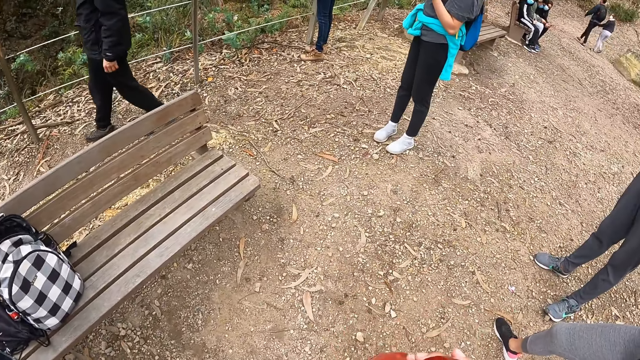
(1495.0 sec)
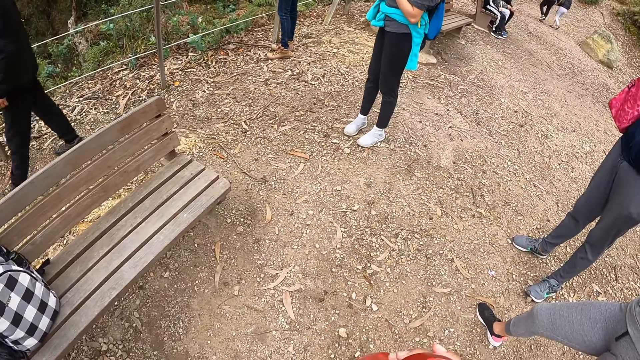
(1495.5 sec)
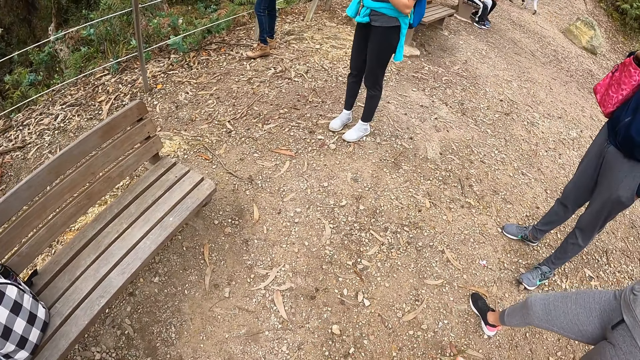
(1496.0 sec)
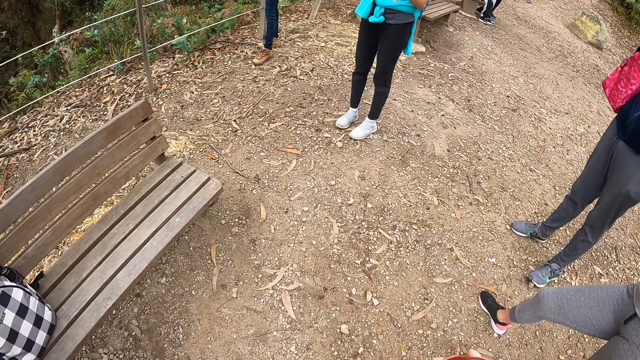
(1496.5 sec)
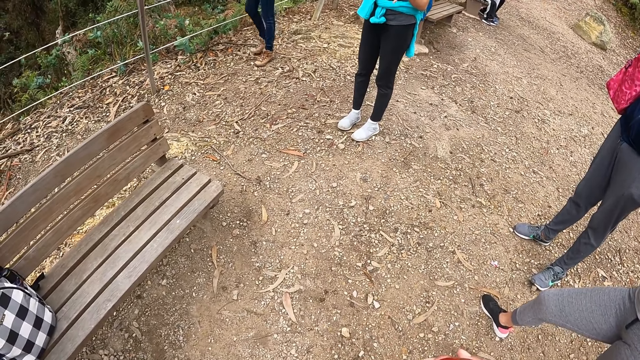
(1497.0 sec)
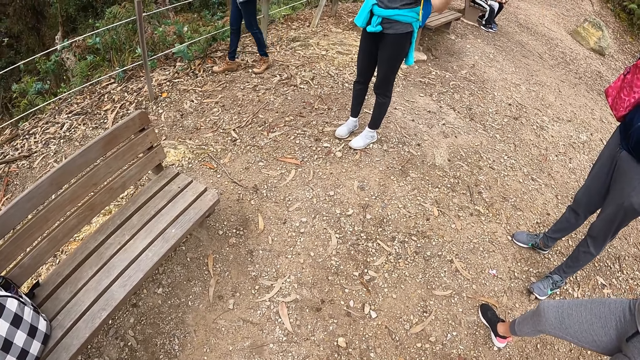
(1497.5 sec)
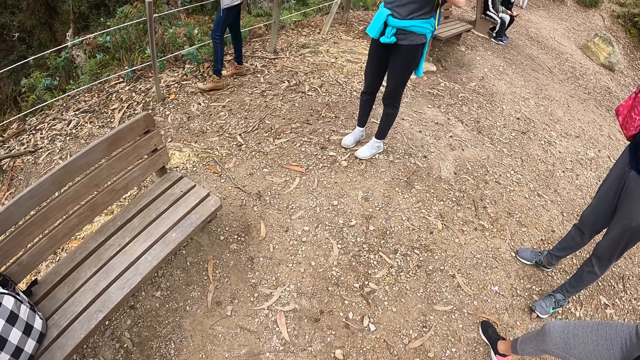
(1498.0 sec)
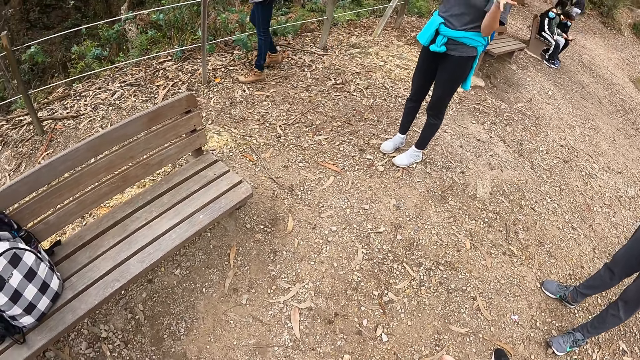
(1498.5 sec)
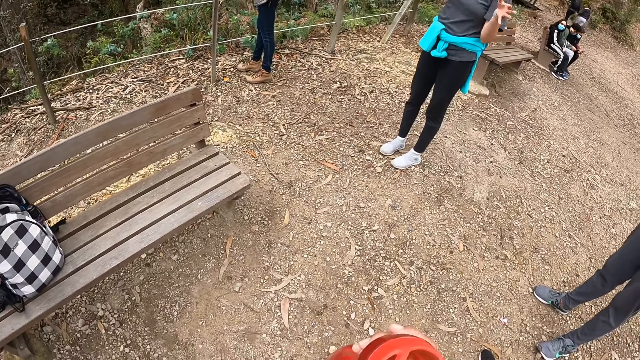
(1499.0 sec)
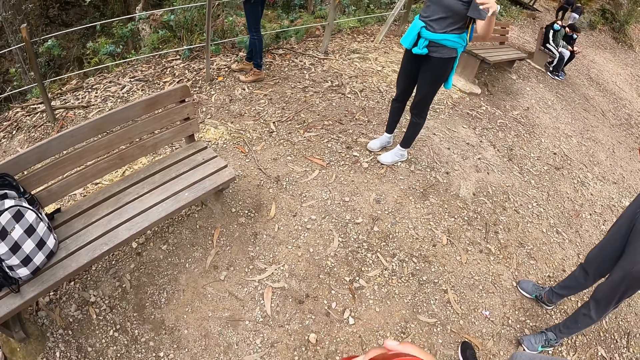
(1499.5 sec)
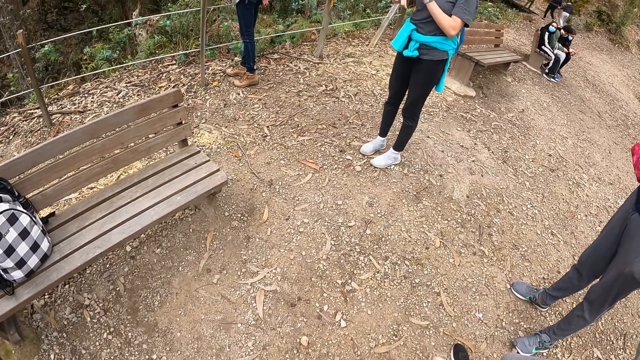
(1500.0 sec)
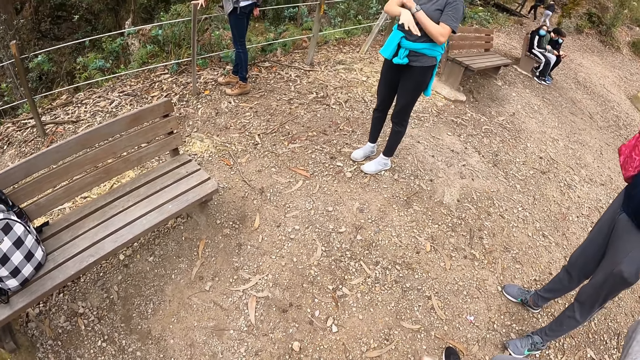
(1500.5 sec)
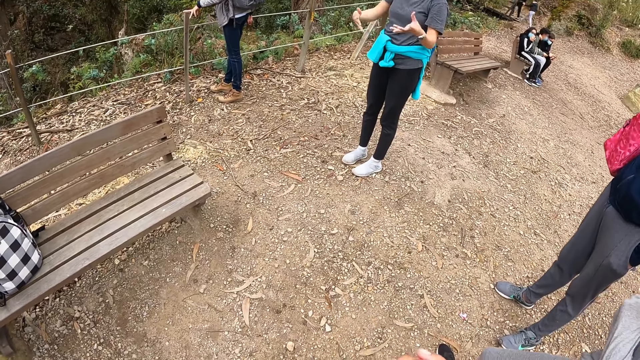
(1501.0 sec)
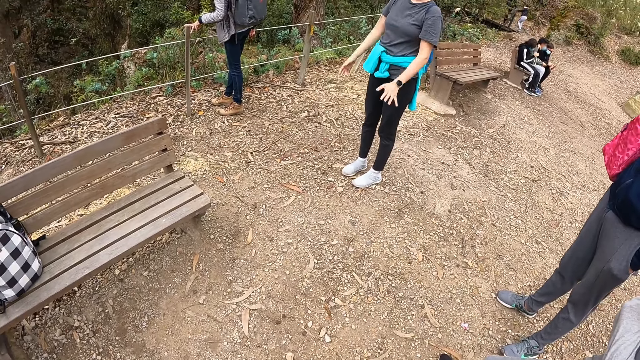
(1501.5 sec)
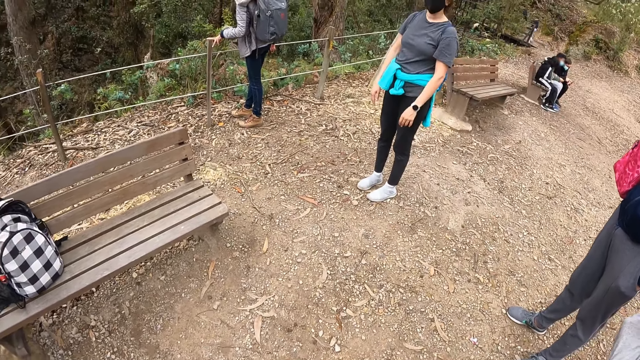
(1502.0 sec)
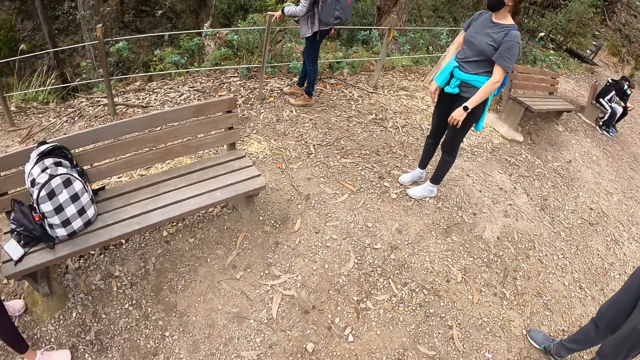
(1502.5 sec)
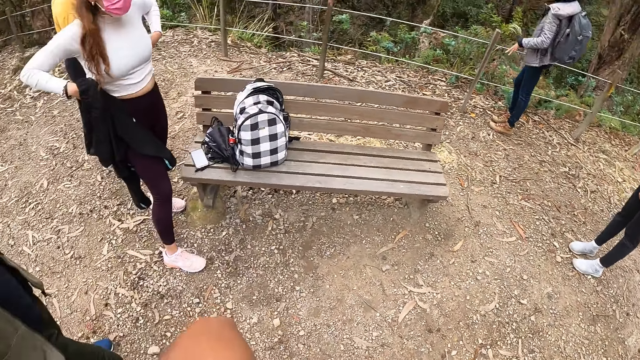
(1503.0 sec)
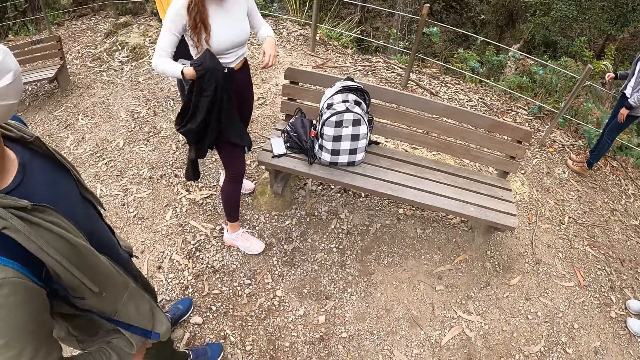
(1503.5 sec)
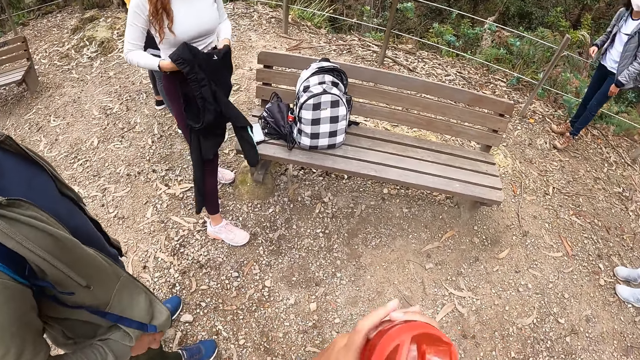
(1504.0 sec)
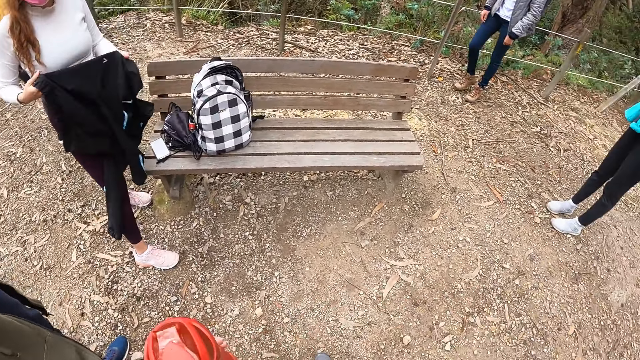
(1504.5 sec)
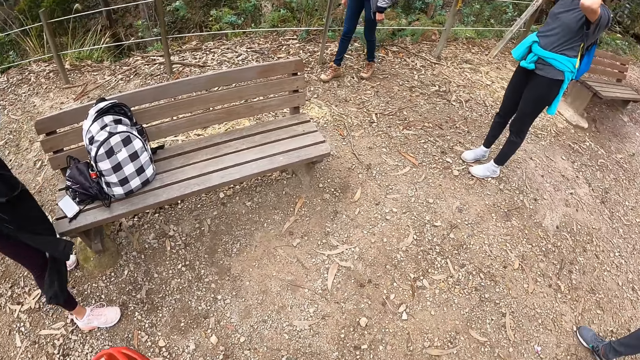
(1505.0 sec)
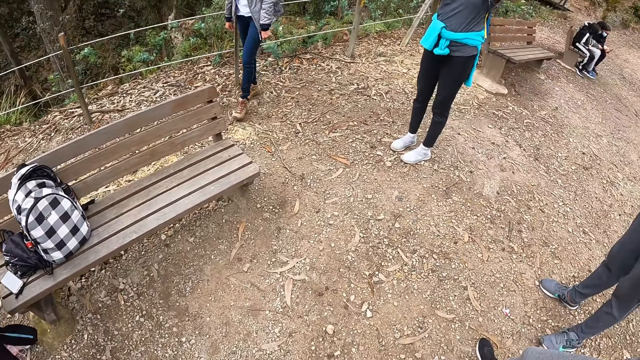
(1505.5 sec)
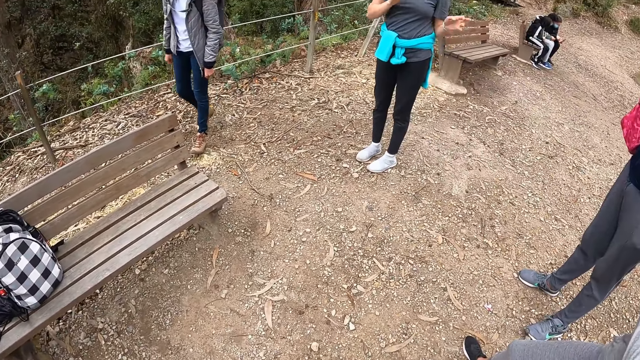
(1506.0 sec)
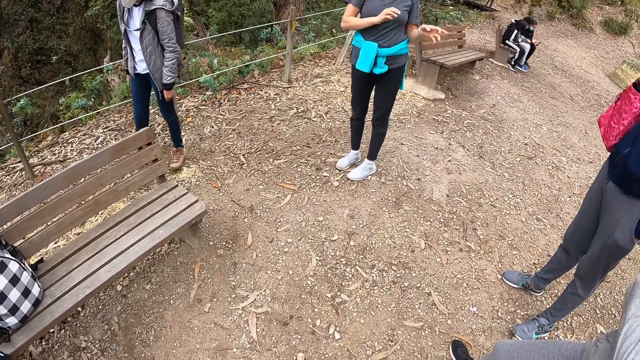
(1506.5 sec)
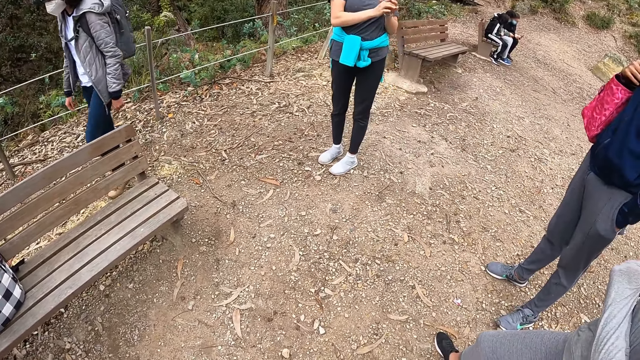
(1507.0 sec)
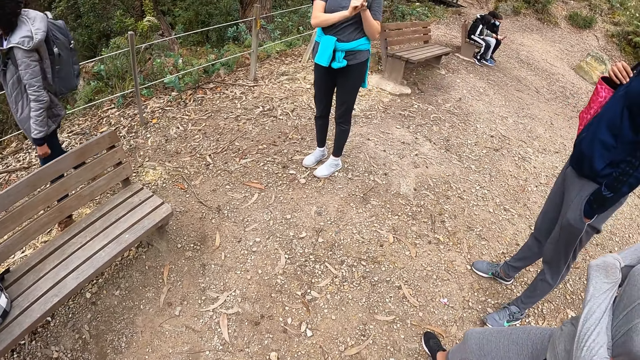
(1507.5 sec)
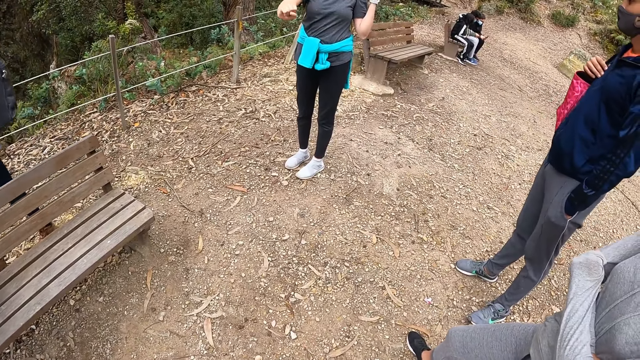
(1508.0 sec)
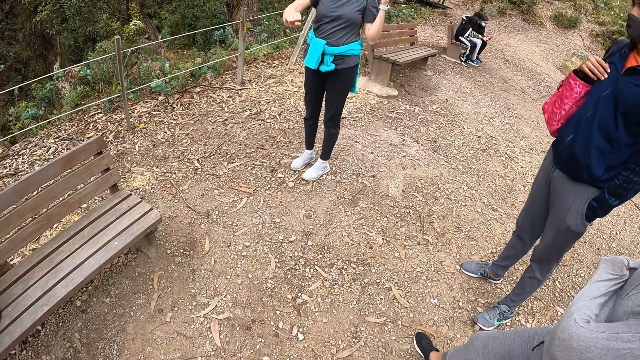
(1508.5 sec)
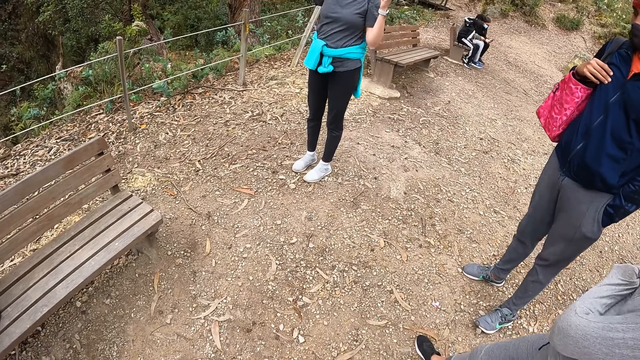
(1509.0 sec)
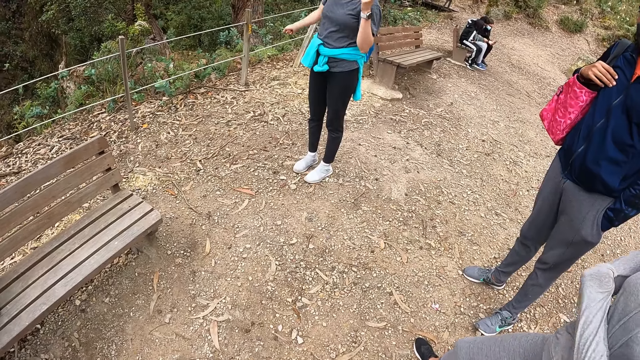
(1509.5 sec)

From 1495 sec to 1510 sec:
The camera wearer passes the water bottle in her right hand to her left hand. She holds the water bottle with both hands. A woman folds a jumper. The camera wearer looks around. Another woman sways both hands.

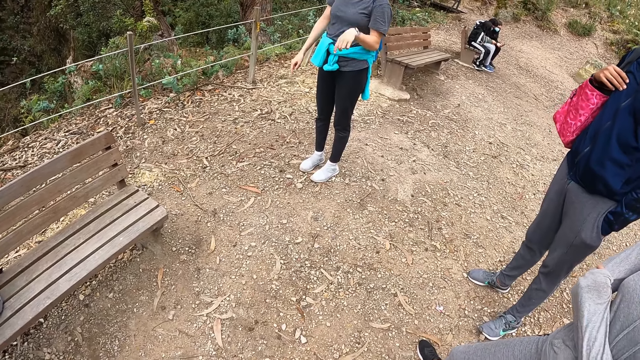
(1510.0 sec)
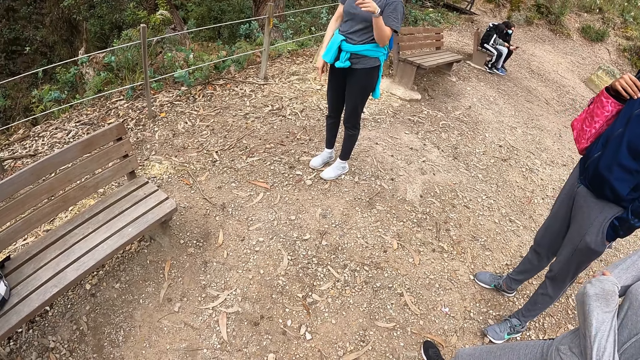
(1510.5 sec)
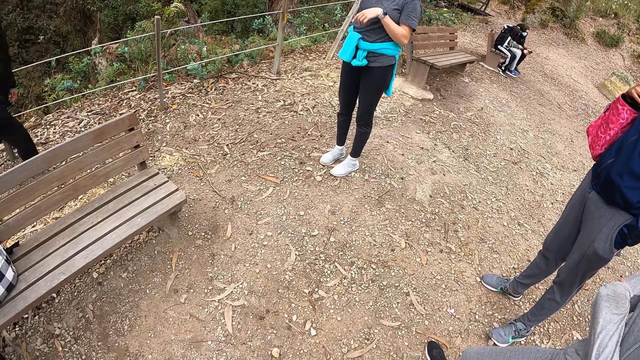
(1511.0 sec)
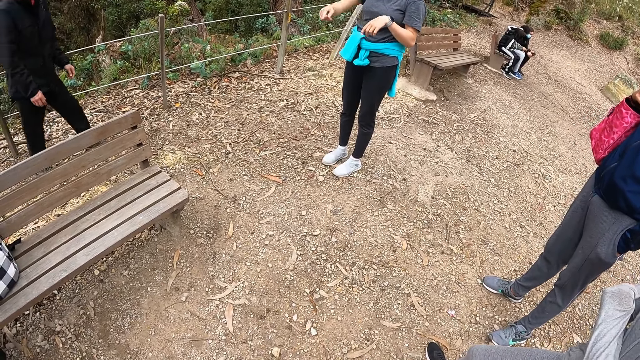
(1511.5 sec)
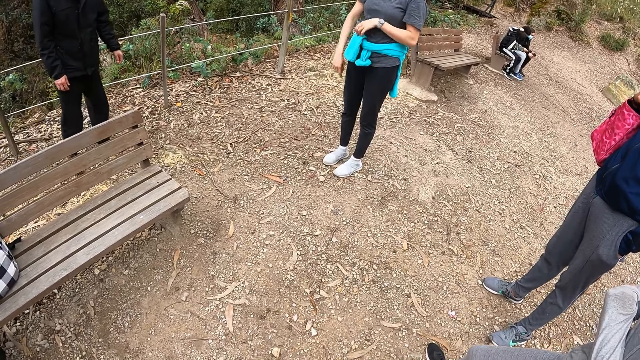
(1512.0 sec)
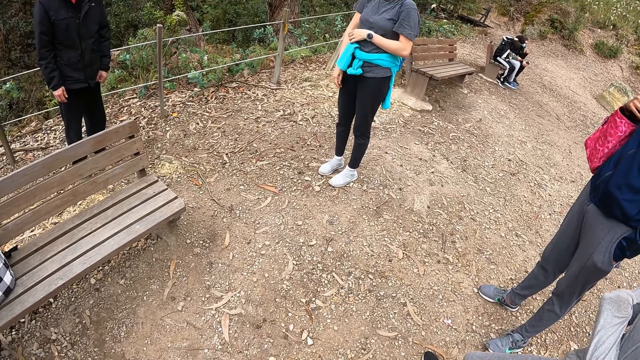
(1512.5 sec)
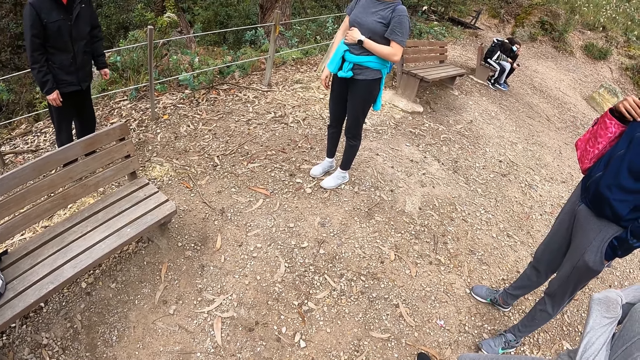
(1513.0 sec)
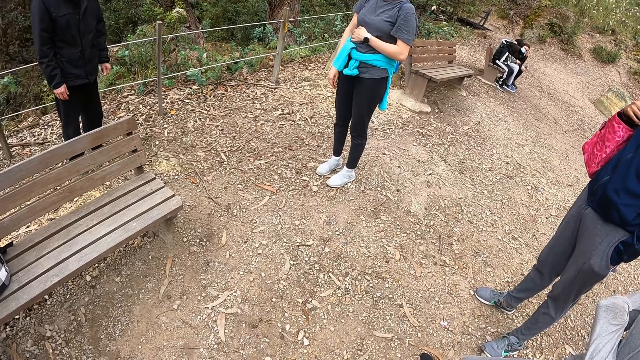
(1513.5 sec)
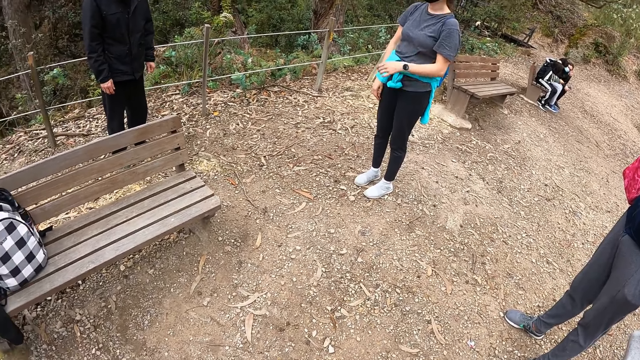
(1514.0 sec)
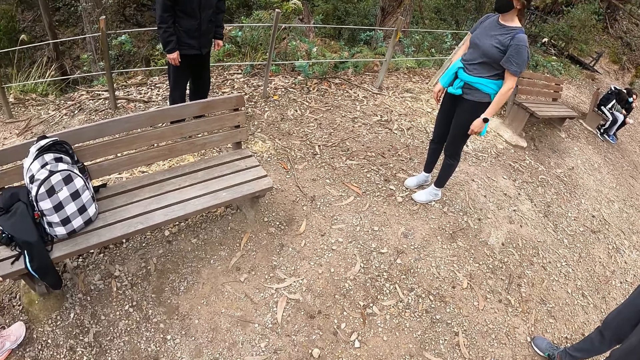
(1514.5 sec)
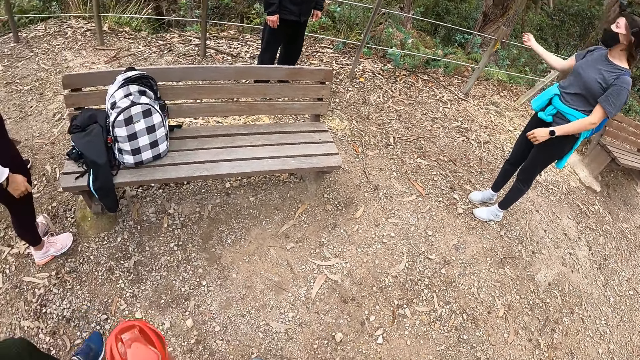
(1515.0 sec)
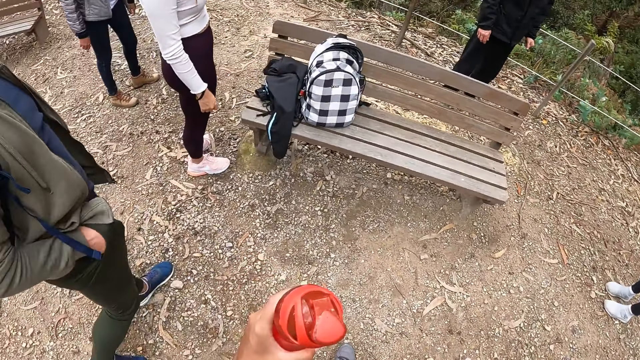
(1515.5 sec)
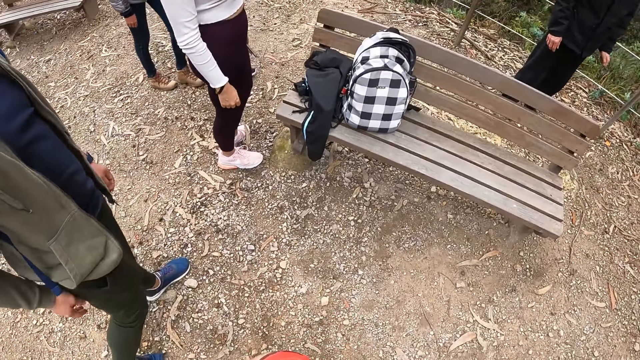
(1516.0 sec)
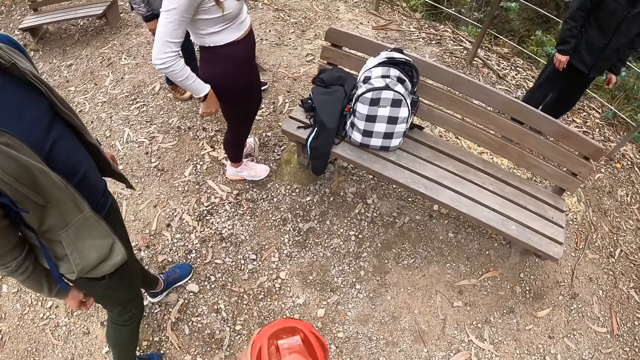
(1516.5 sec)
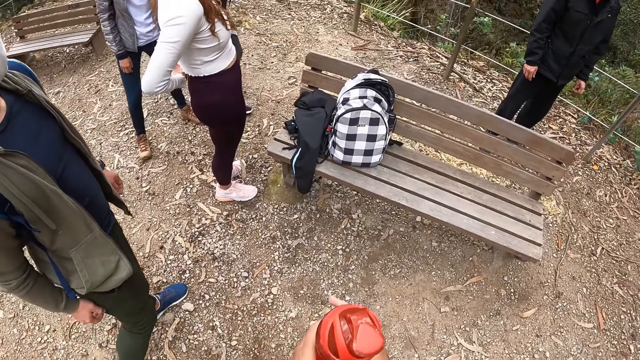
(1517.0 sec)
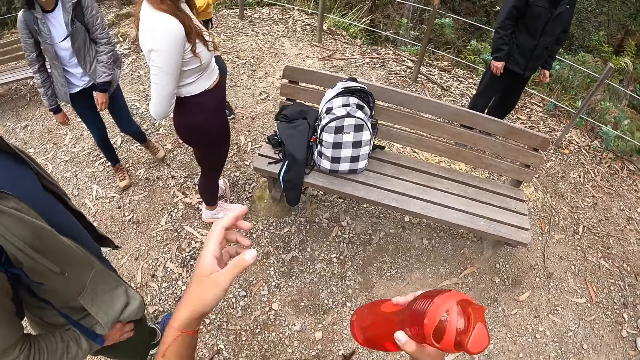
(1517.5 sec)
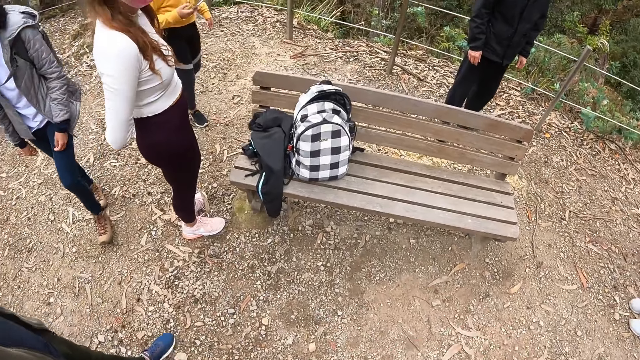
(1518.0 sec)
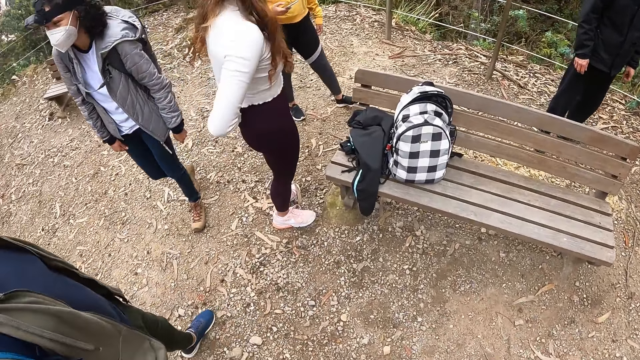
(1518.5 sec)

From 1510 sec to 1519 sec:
A man walks around. The camera wearer looks around. Another man checks from the pockets with his right hand. The camera wearer passes the water bottle in her left hand to her right hand. A woman touches her back with her left hand. The camera wearer raises her left hand. The woman adjusts her top. The camera wearer looks around.
